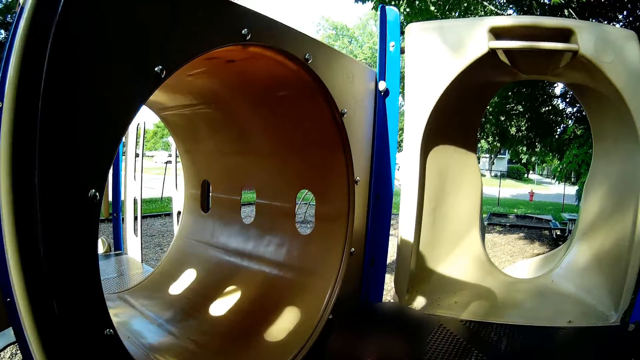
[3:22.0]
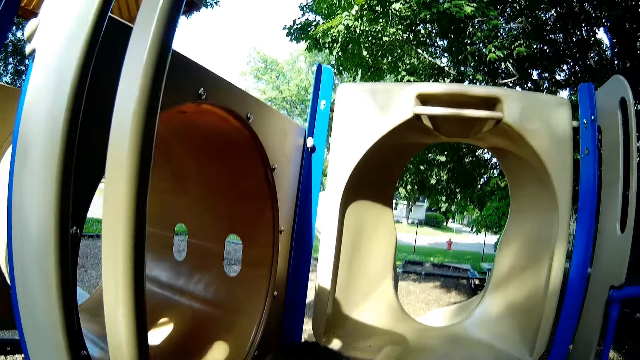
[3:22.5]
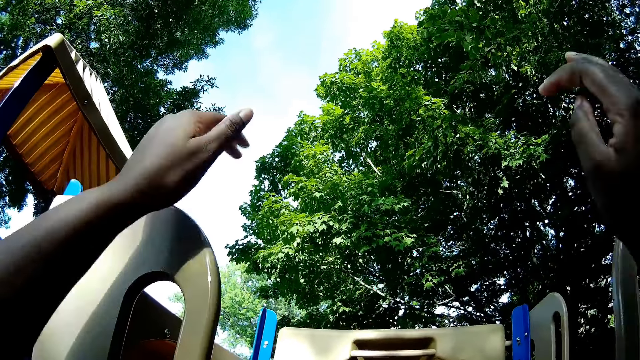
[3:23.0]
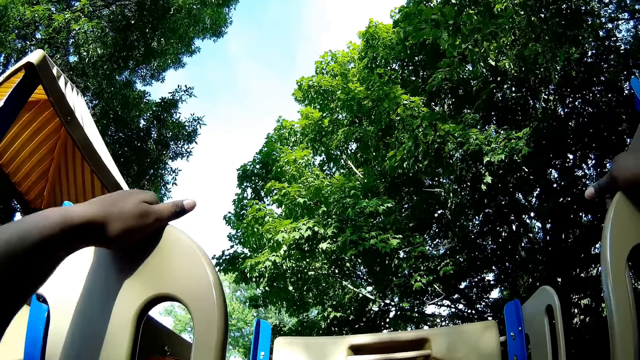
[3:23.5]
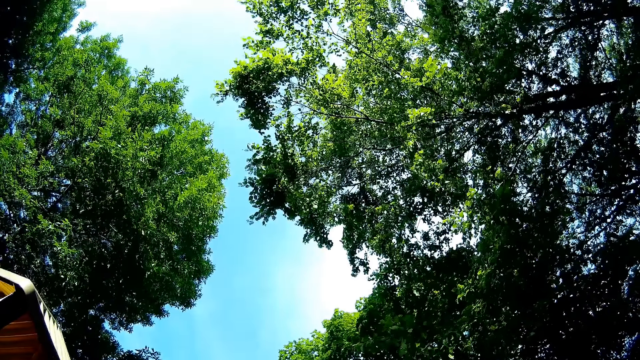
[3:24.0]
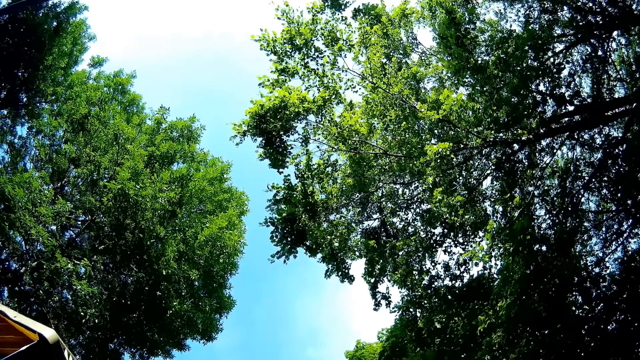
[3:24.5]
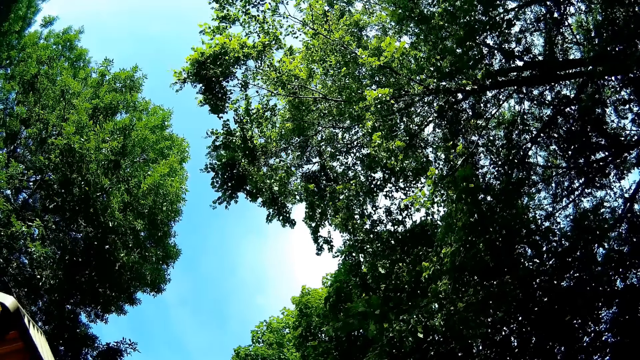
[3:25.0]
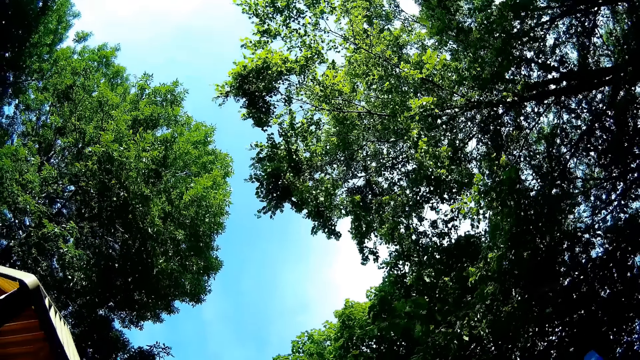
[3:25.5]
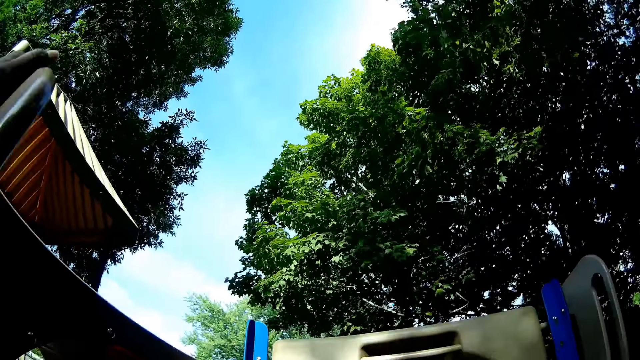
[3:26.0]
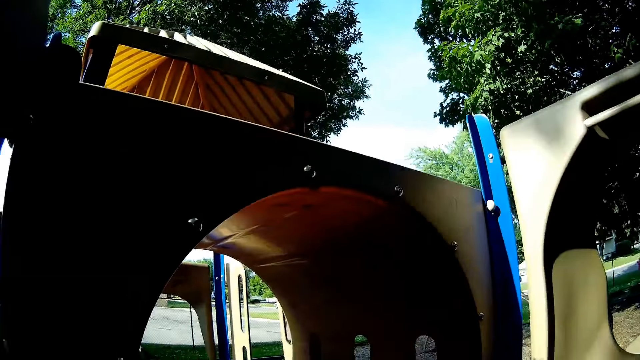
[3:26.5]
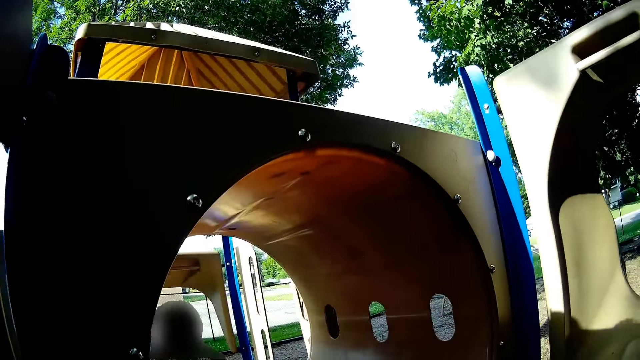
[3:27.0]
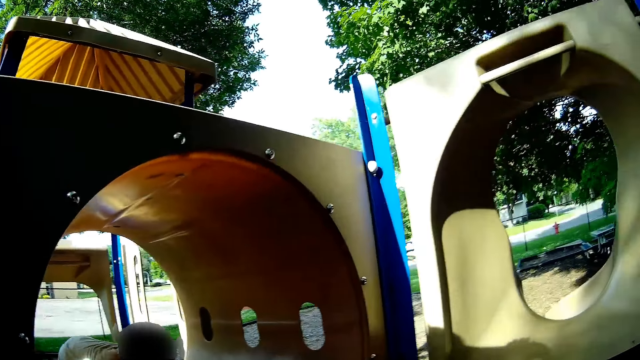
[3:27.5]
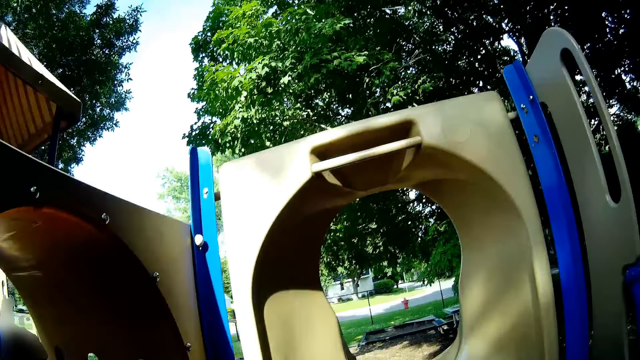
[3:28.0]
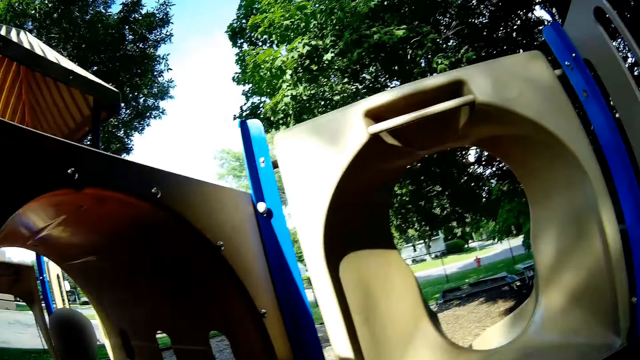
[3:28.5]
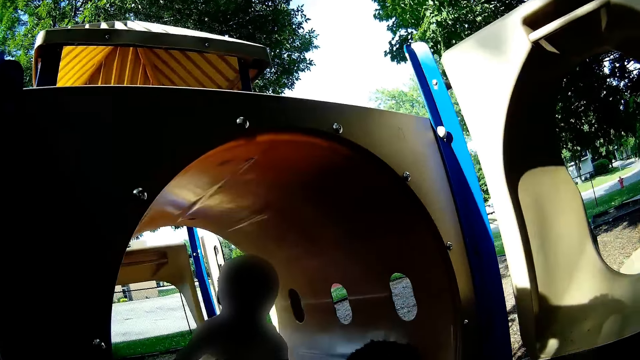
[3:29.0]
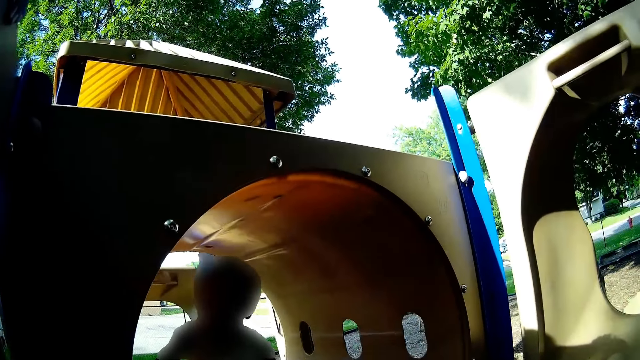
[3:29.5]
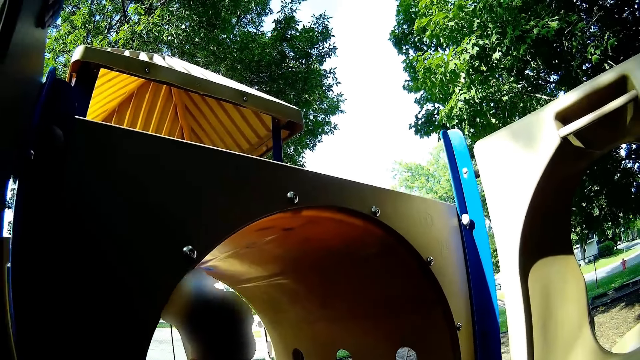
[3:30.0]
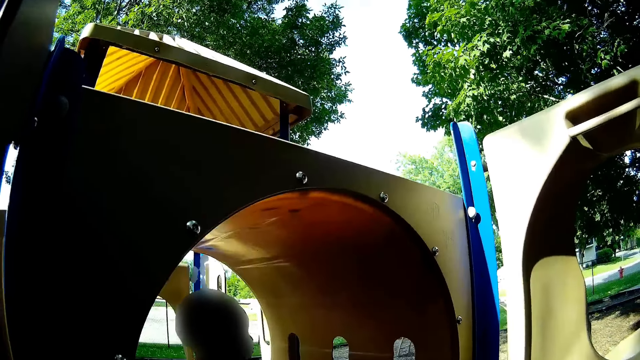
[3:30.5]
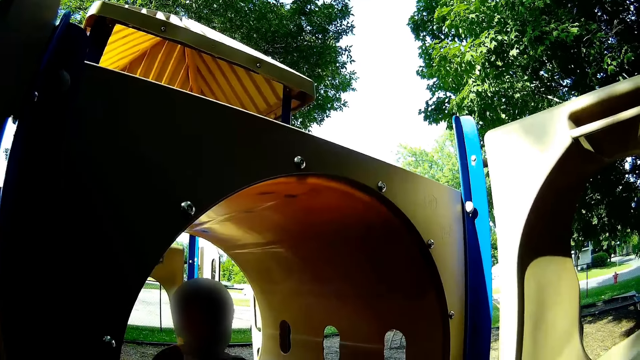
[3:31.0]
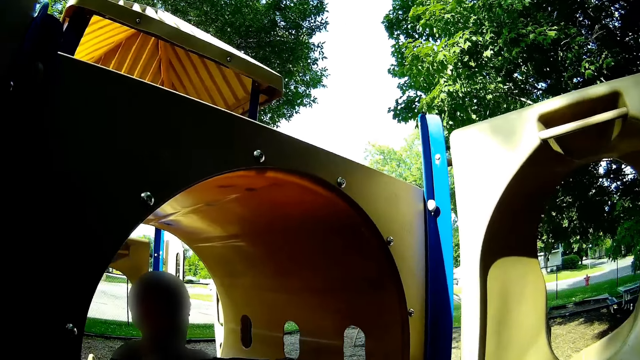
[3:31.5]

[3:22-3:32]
The camera wearer grabs the top of the playground slide with both hands. They speak and look up. They look at a baby. They speak to a boy. The boy speaks to the camera wearer.

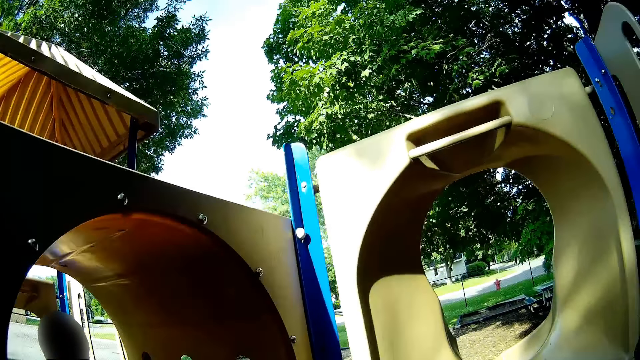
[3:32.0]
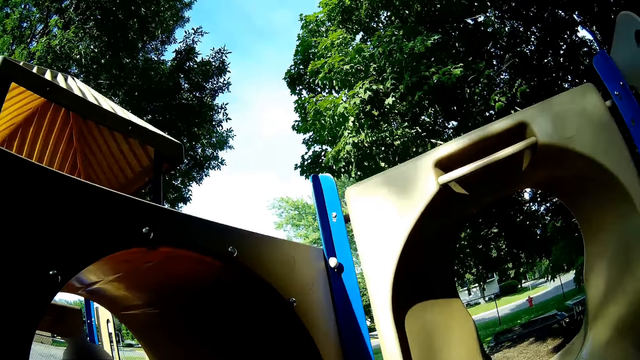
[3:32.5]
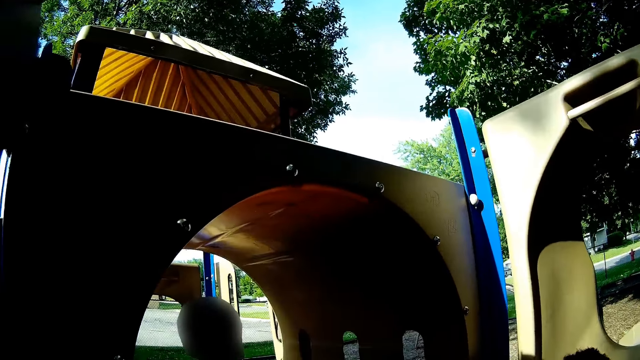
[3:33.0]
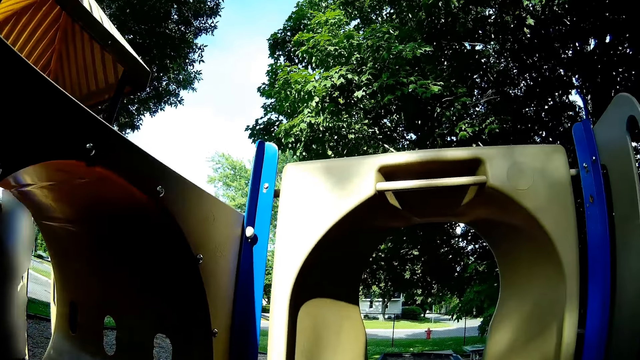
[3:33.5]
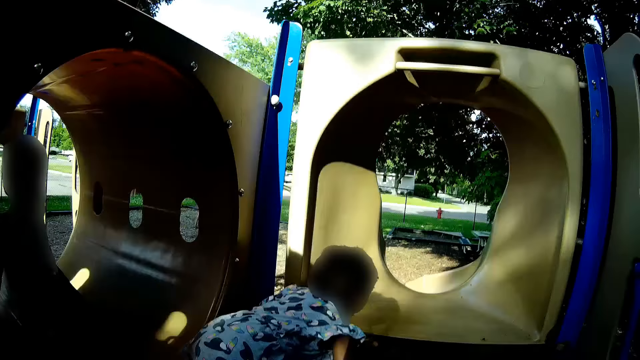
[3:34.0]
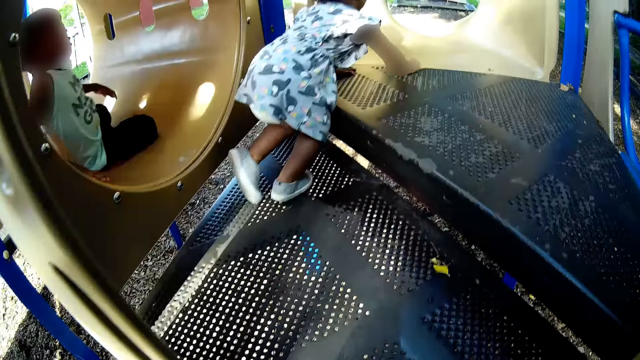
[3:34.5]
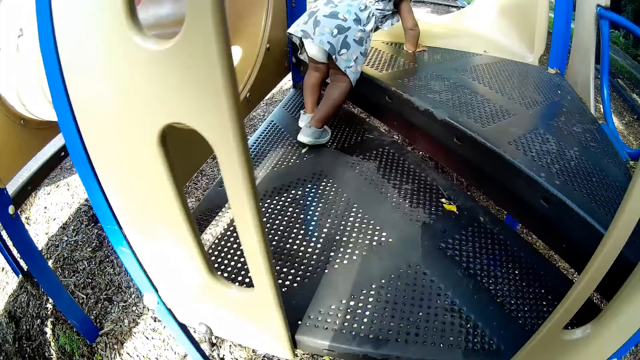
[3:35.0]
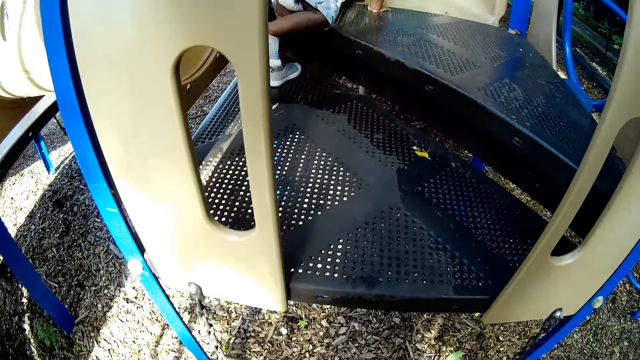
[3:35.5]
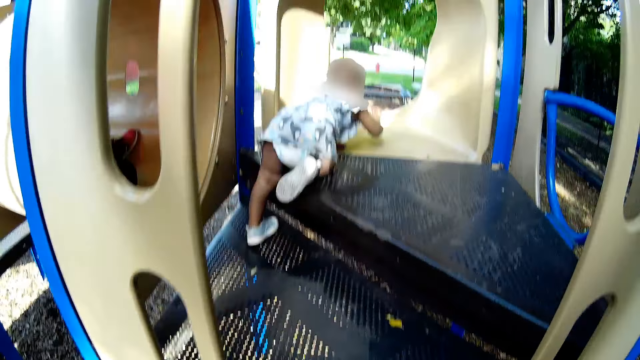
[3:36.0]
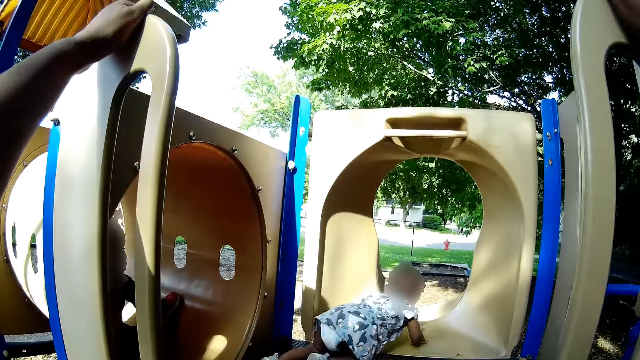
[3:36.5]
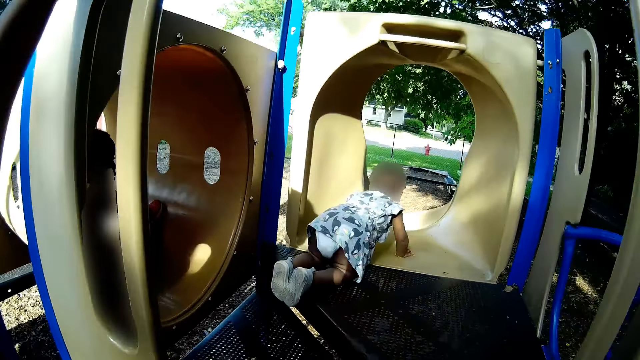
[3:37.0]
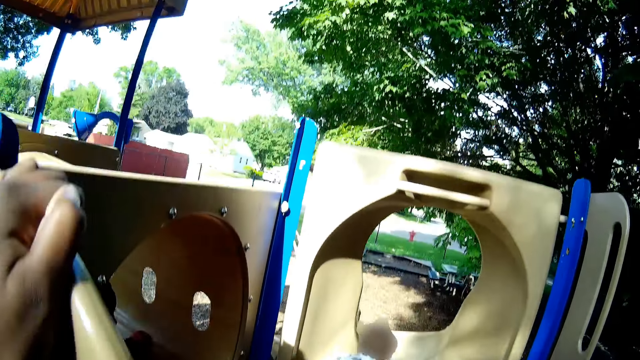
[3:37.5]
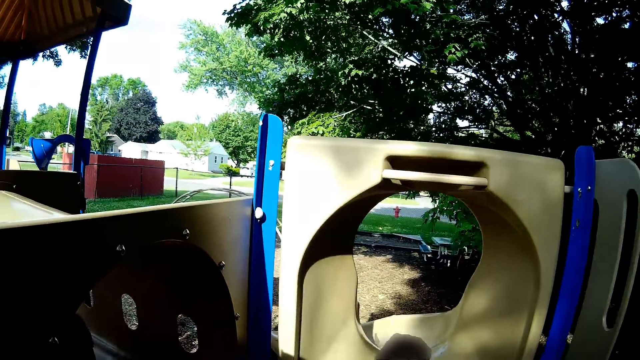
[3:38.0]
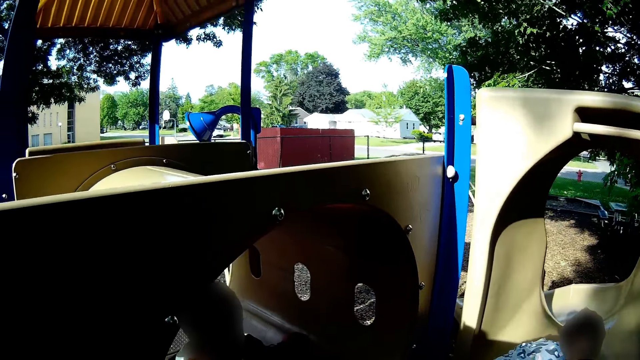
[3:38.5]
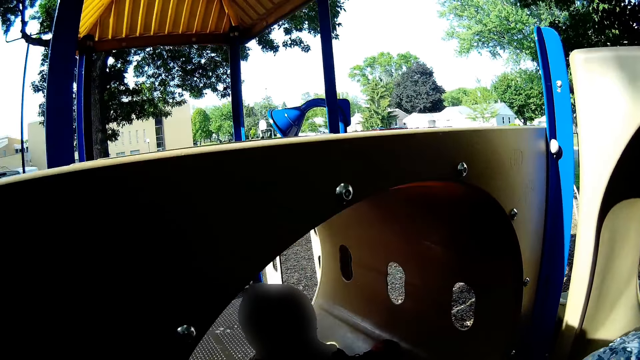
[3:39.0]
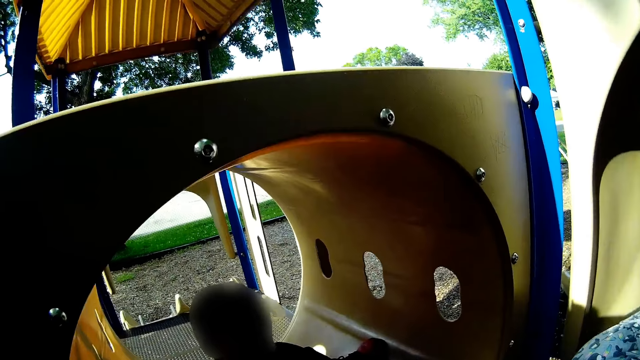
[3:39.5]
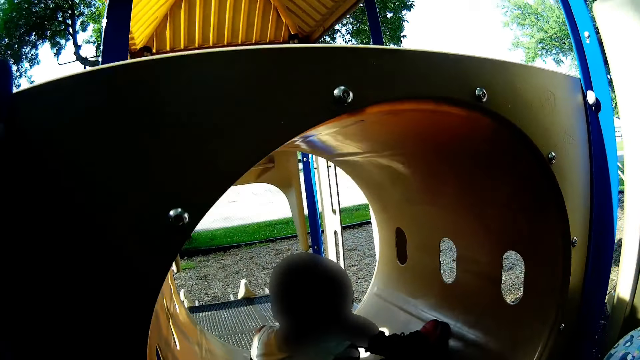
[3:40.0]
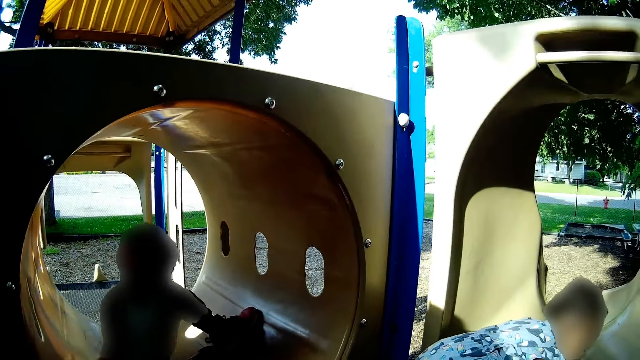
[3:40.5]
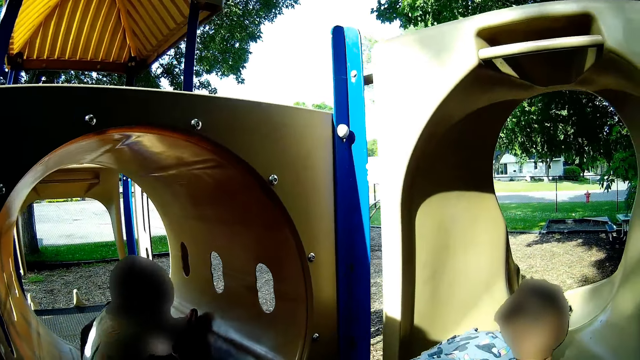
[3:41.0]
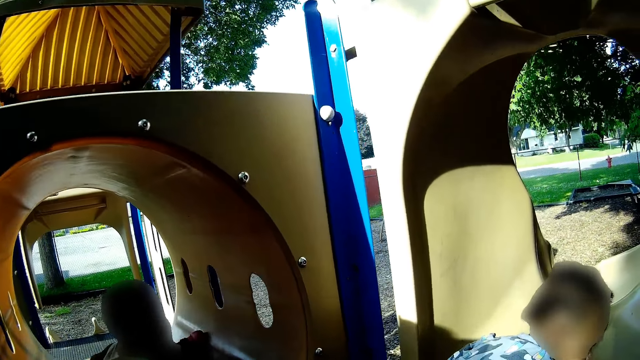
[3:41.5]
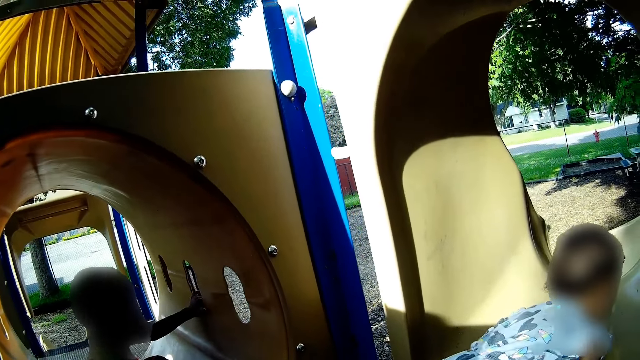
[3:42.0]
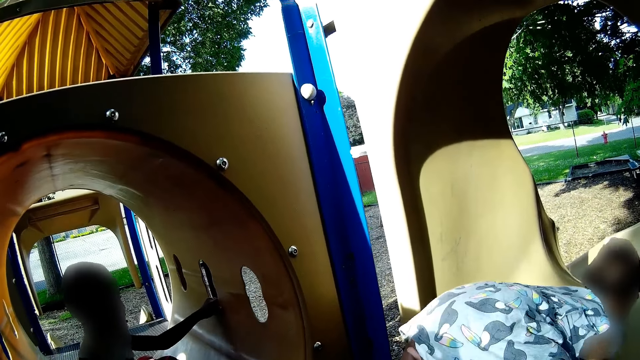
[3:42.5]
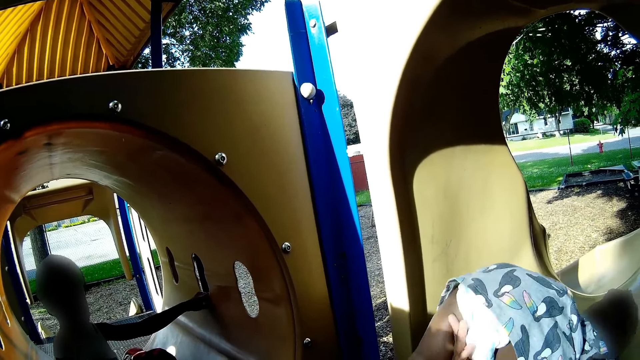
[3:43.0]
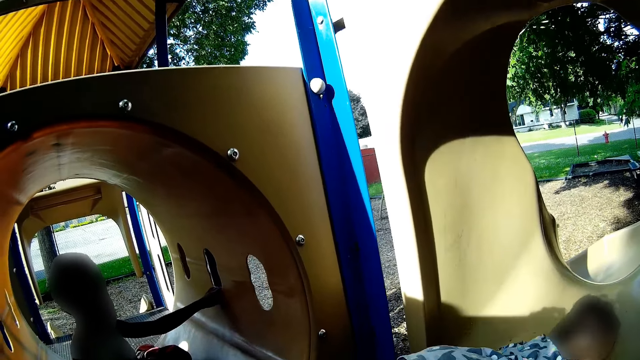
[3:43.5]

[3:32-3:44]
The camera wearer looks around. They speak to the boy. They look at the baby. The baby crawls on the slide. The camera wearer speaks to the boy. They look around. They look at the boy. The boy speaks to the camera wearer.
